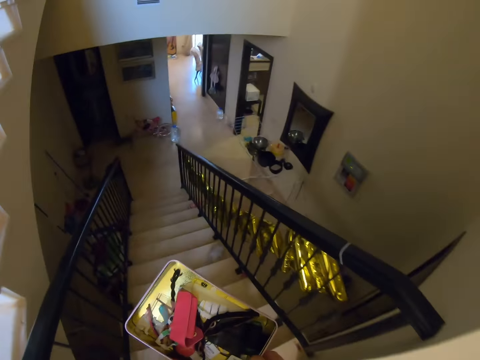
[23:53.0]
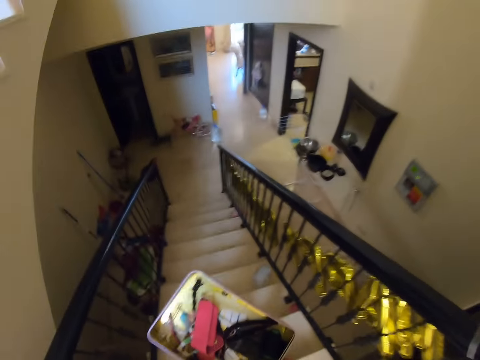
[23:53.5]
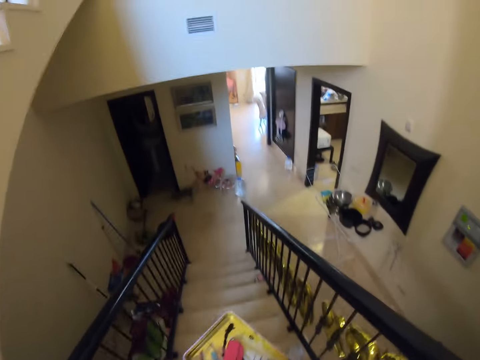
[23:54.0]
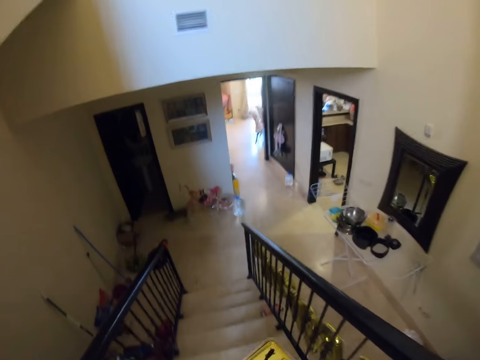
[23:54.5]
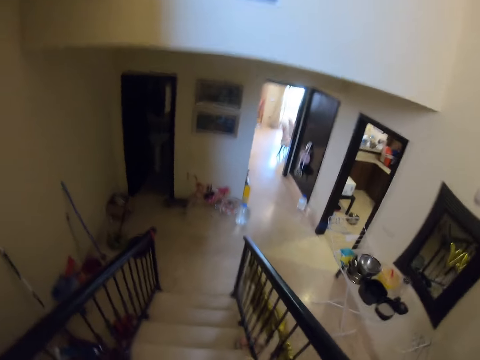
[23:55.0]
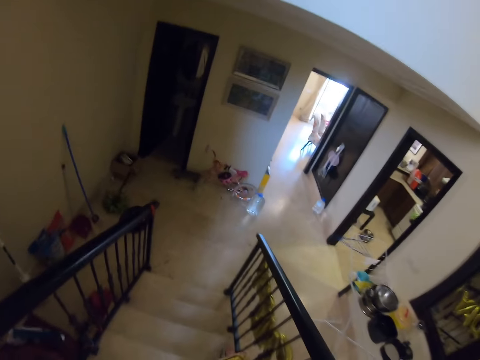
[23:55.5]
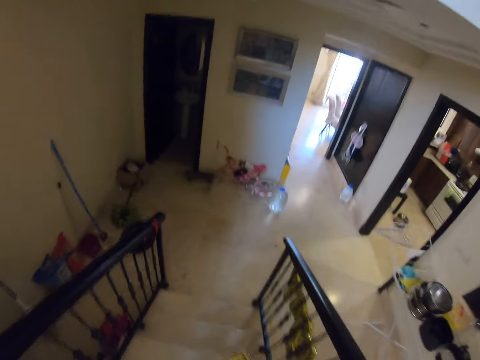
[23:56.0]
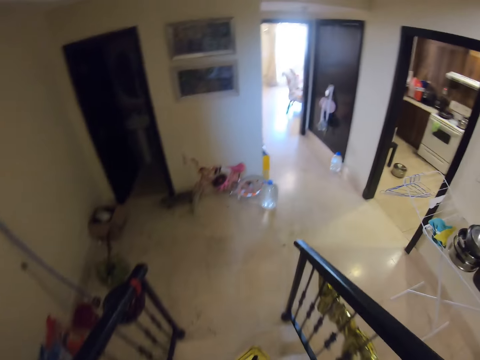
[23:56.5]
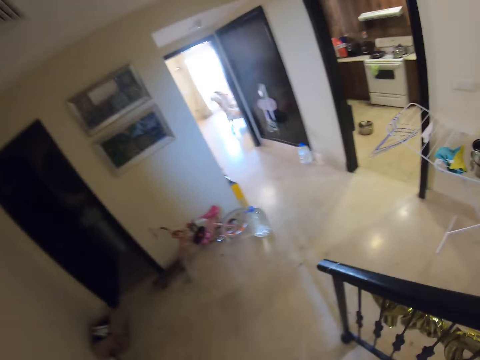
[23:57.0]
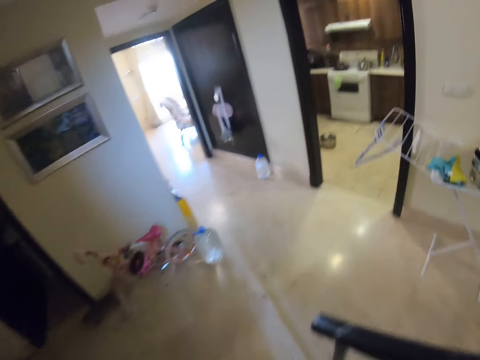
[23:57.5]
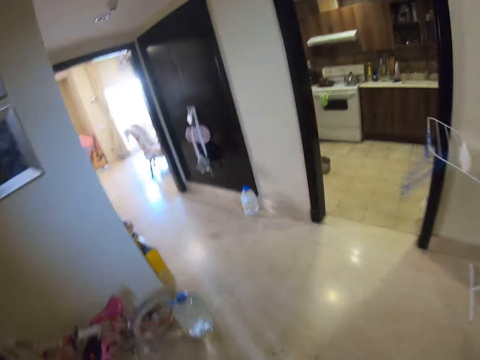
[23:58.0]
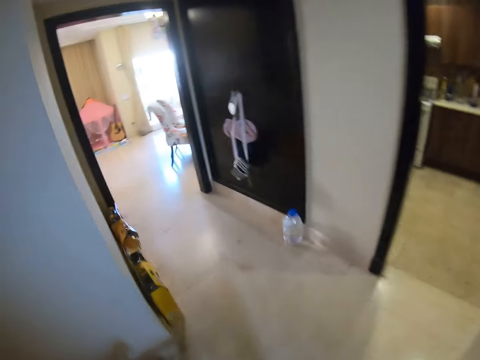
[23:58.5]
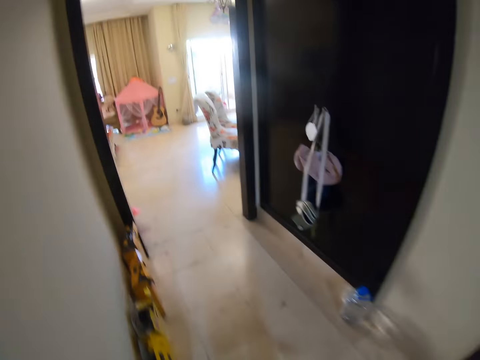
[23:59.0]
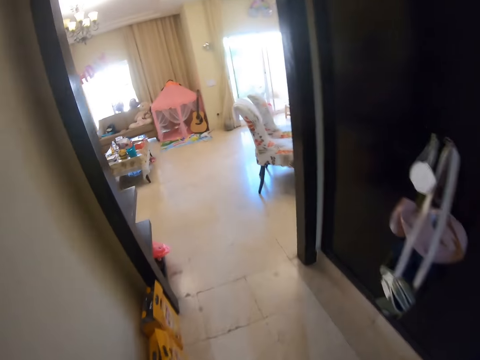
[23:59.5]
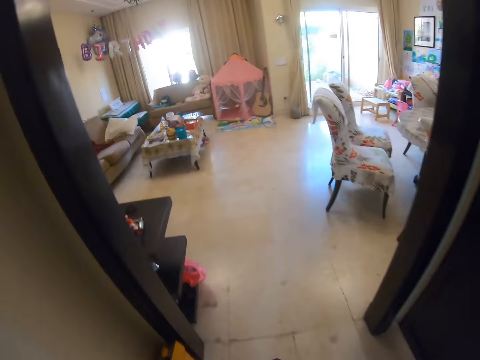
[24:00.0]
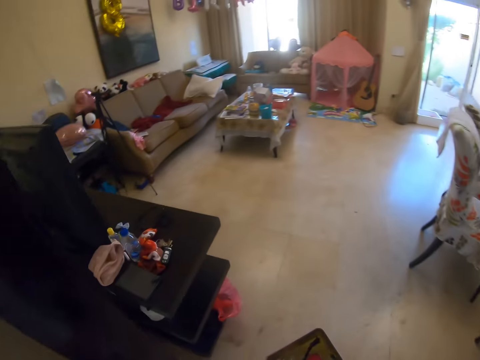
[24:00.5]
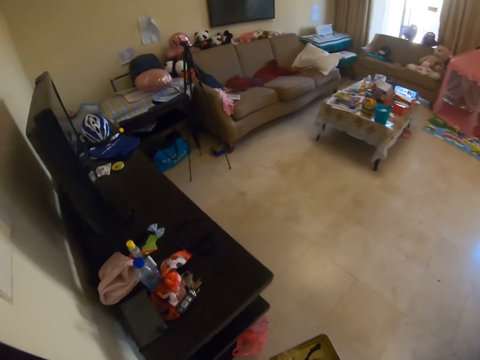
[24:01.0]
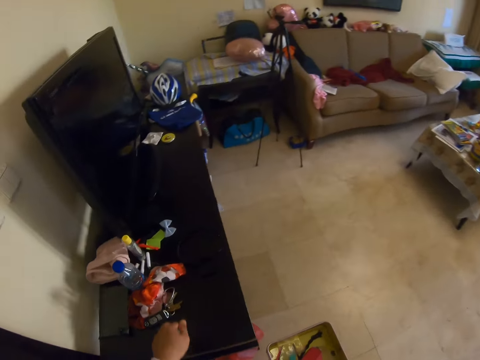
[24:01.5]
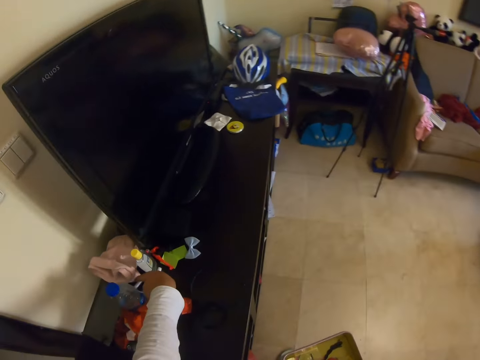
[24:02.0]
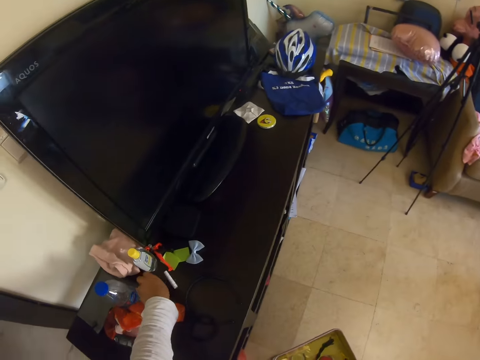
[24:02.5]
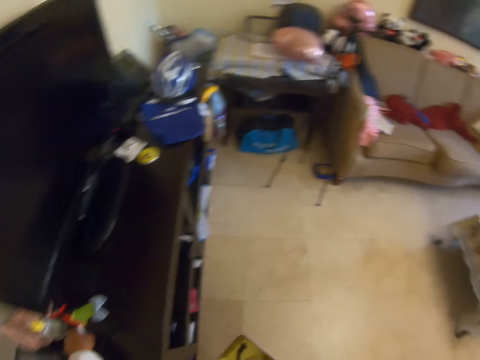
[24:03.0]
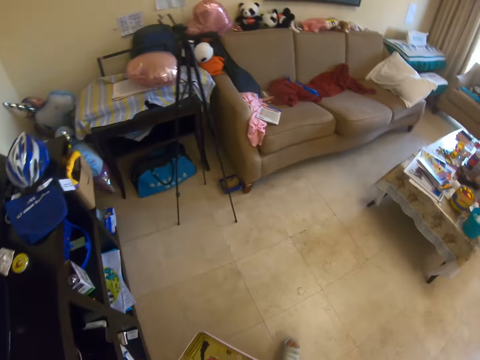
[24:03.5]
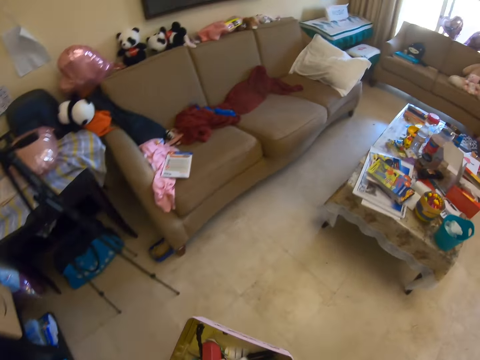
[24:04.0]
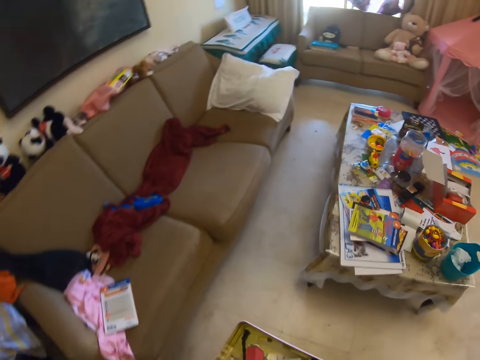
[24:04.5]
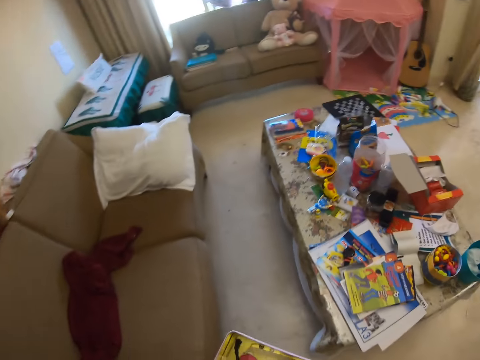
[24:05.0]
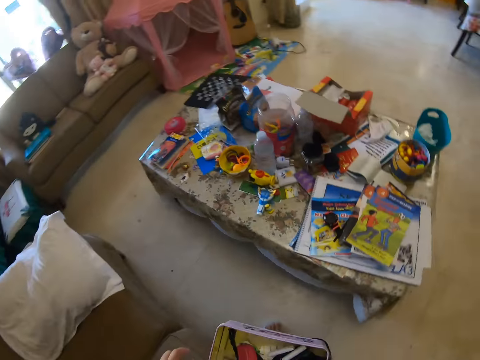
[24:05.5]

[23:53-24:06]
The camera wearer climbs down the stairs. They walk around. They enter the seating room. They pick up a white roll of thread. They walk around. They walk out of the room. They sit on the seat.

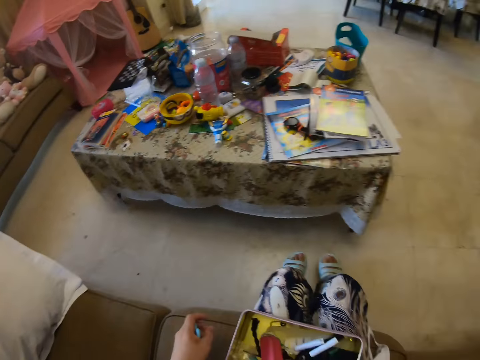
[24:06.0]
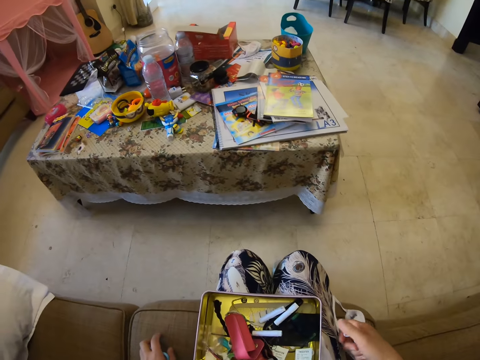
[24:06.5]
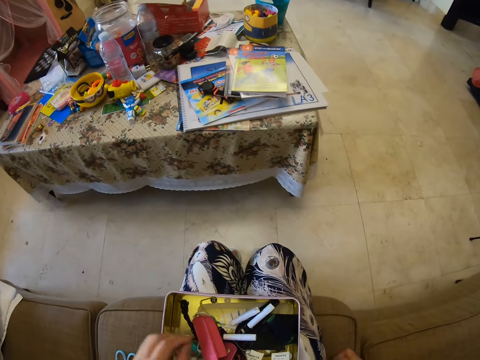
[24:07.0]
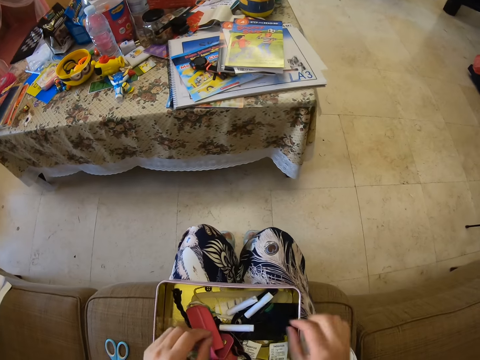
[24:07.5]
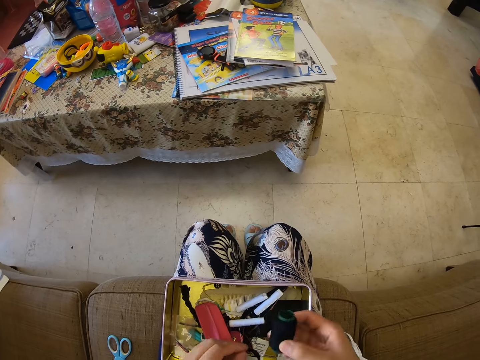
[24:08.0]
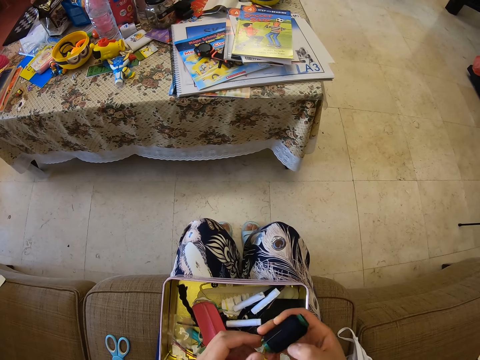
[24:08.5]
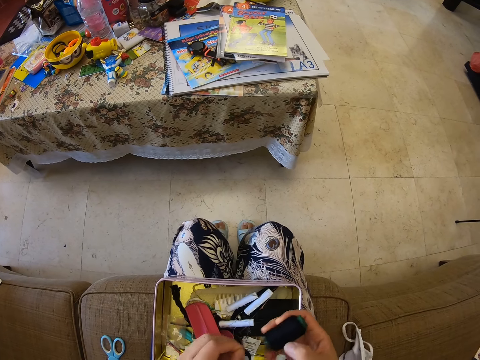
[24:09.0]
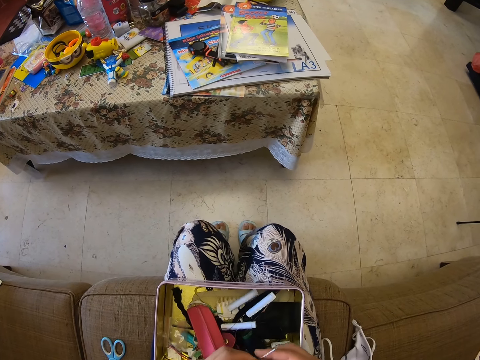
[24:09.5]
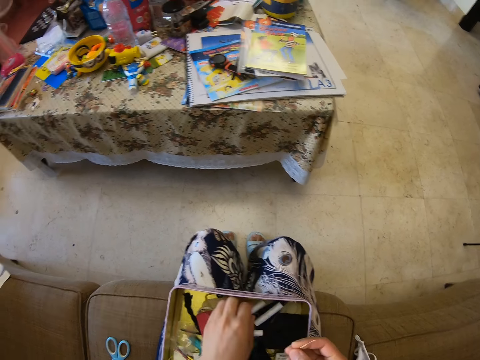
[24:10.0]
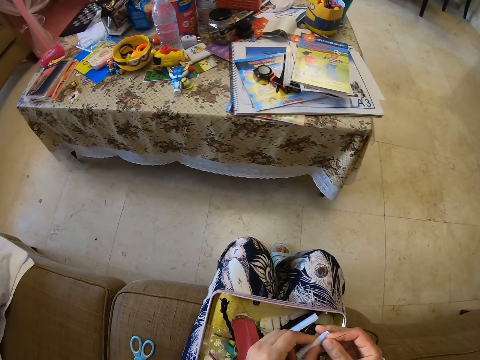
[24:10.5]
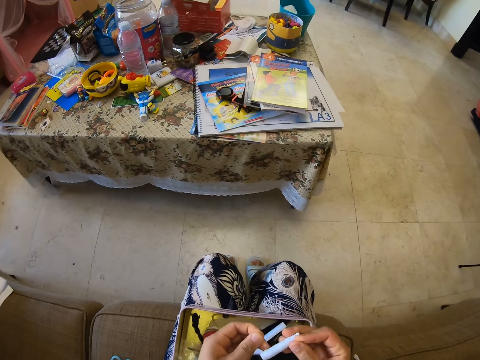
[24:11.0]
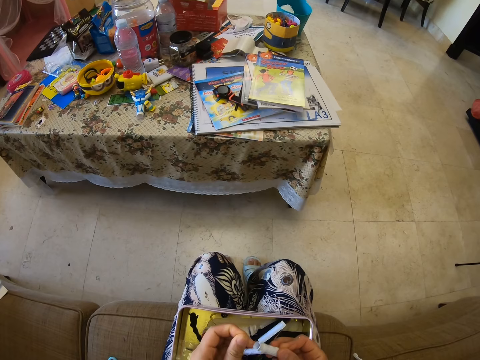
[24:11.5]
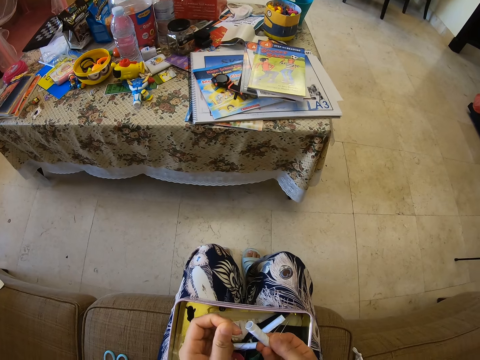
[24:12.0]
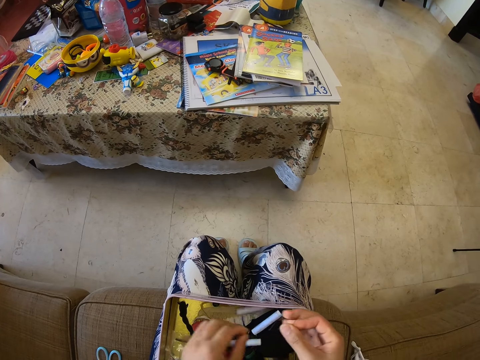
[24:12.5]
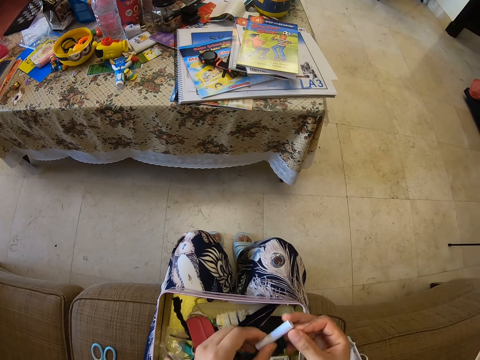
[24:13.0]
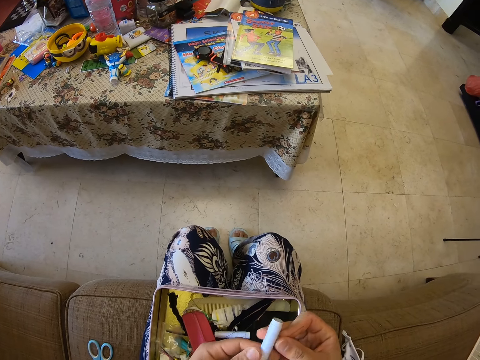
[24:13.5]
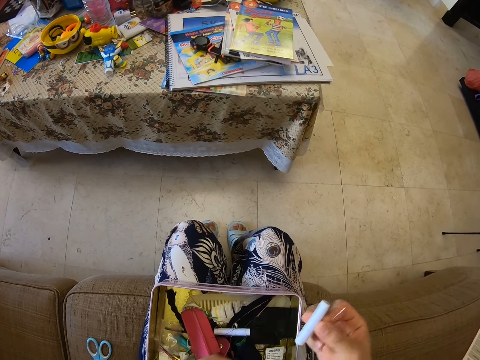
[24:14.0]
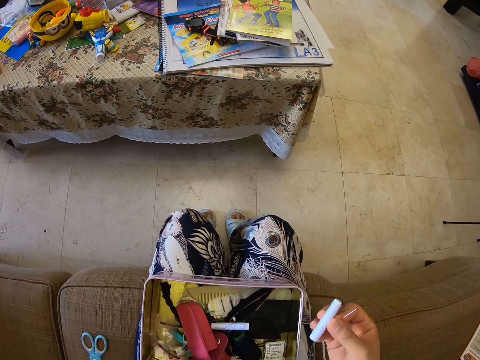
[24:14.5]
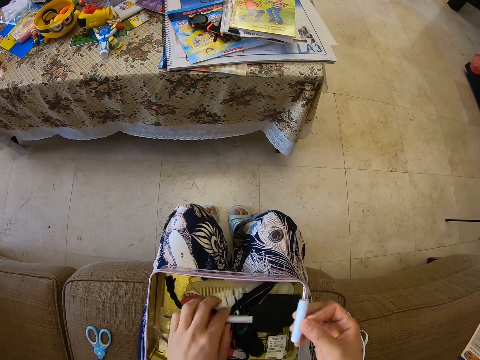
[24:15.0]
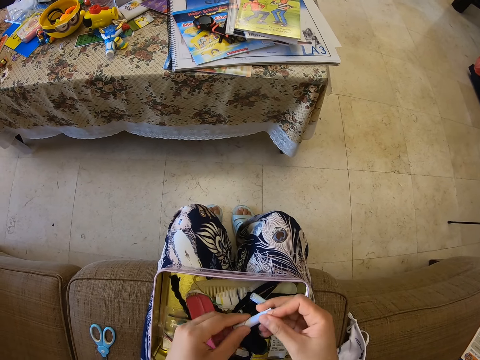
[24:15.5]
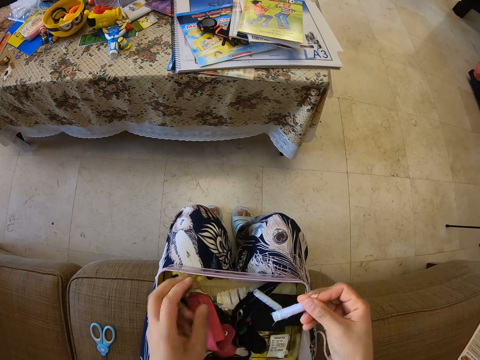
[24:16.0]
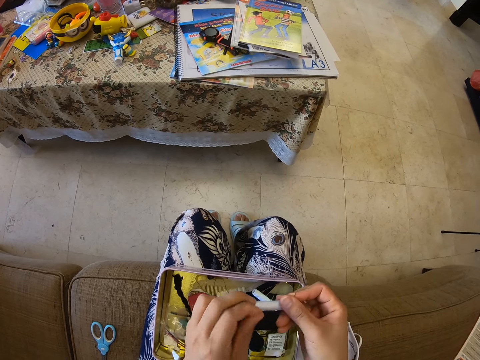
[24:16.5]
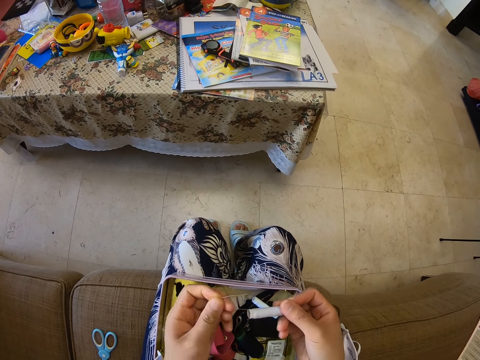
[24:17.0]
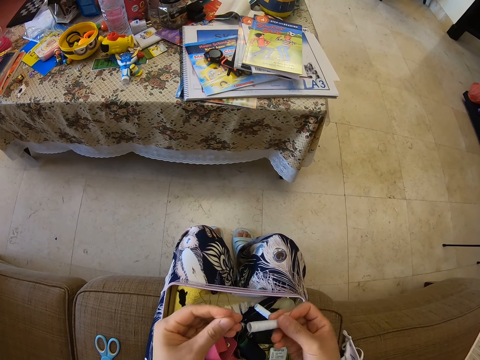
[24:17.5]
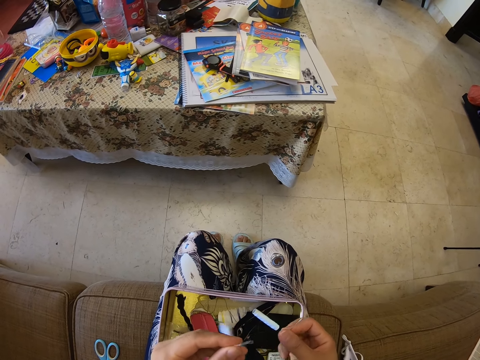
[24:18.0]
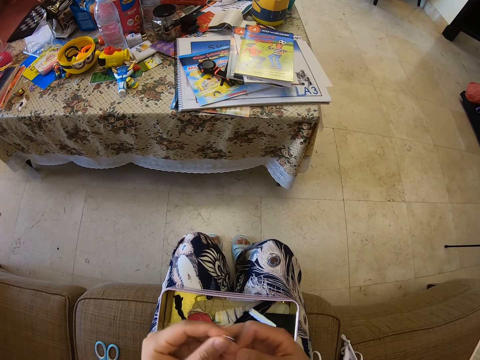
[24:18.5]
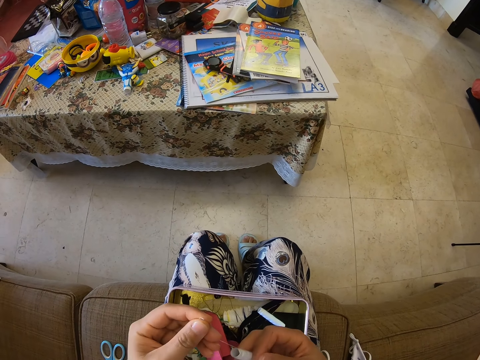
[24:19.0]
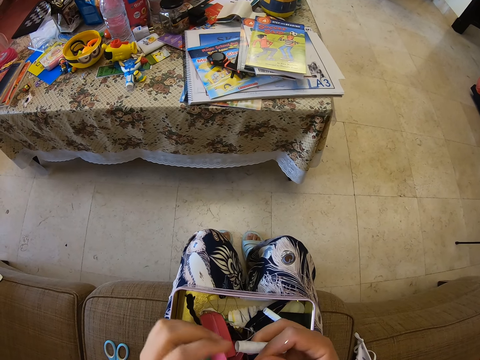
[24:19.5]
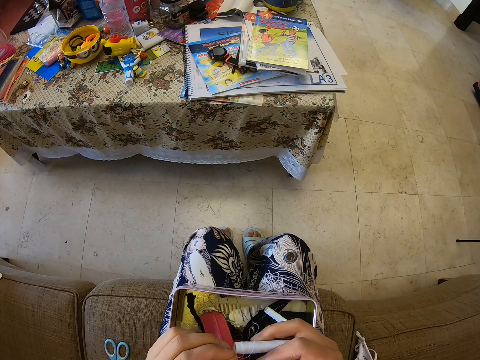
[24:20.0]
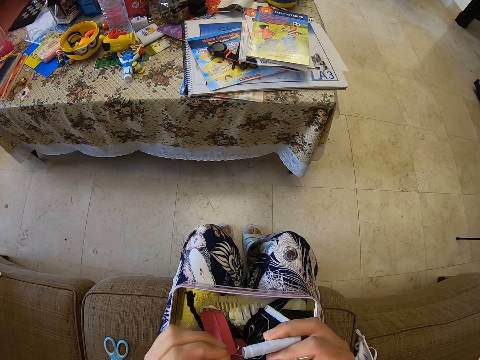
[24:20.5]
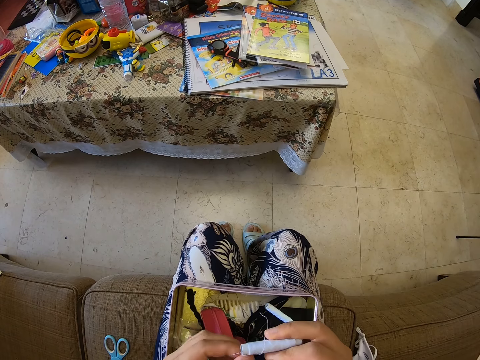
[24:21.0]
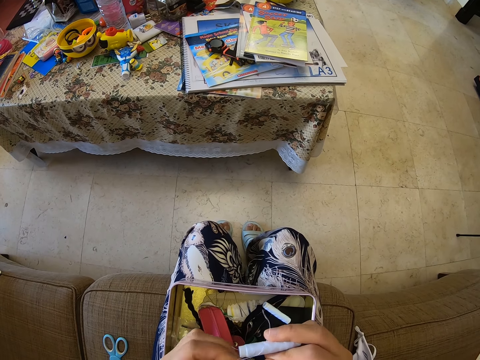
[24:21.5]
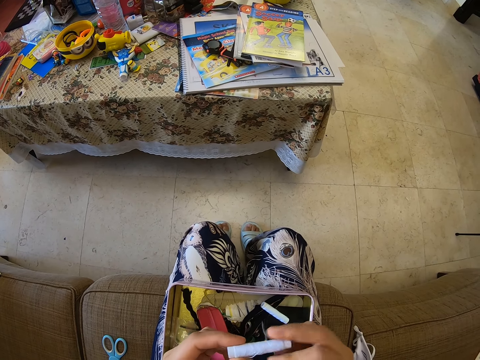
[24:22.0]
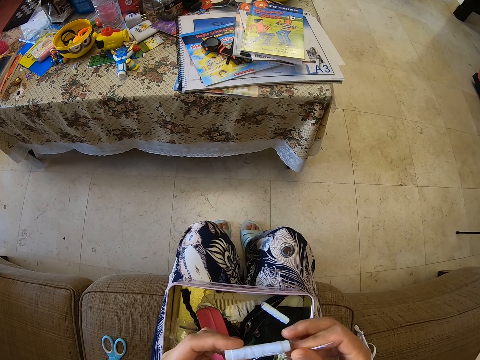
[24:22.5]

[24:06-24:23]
The camera wearer places the white roll of thread on the seat. They put a pair of scissors on the couch. They remove the hand on the tool box. They pick up a black roll of thread from the tool box. They remove the needle from the black roll of thread. They drop the black roll of thread in the tool box. They change the needle from the left hand to the right hand. They pick up the white roll of thread from the tool box. They unroll the white roll of thread. They check the thread. They drop the white roll of thread in the tool box. They pick up the white roll of thread from the tool box. They check the thread. They pick up the white roll of thread from the tool box. They drop the white roll of thread in the tool box. They unroll the white roll of thread.
